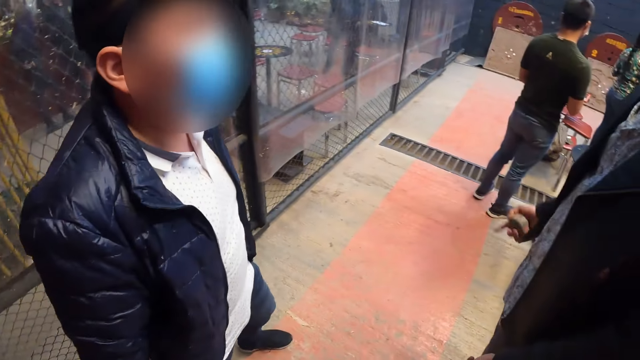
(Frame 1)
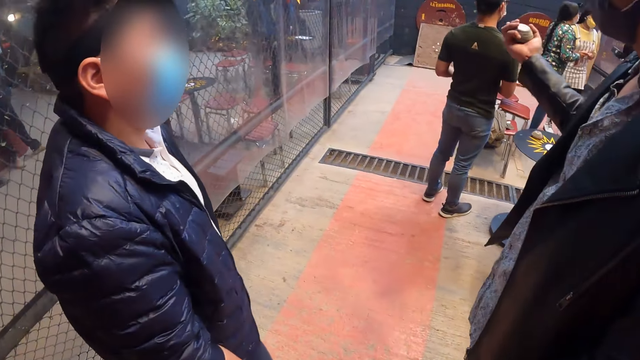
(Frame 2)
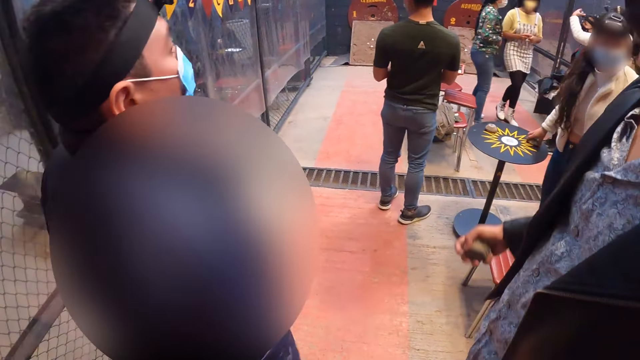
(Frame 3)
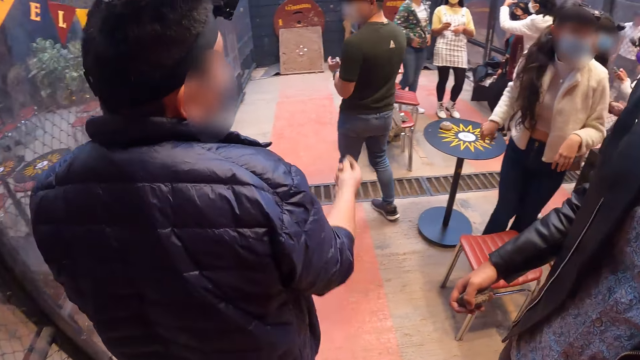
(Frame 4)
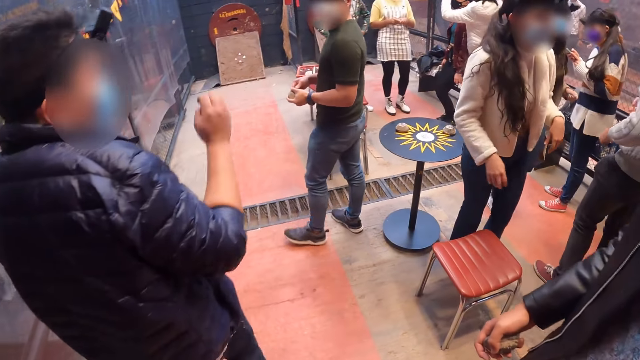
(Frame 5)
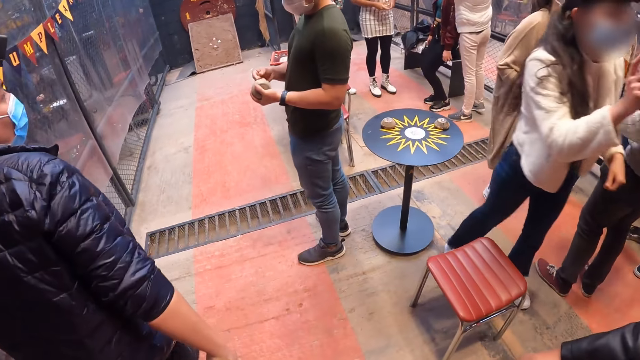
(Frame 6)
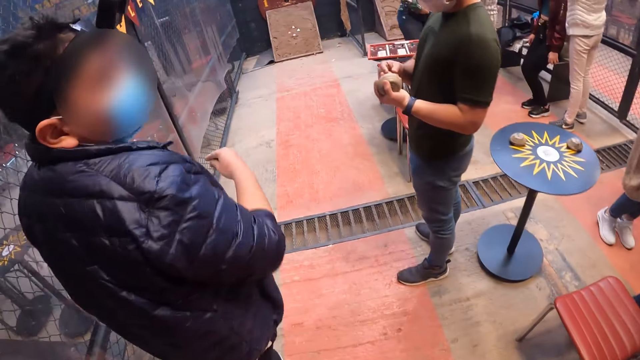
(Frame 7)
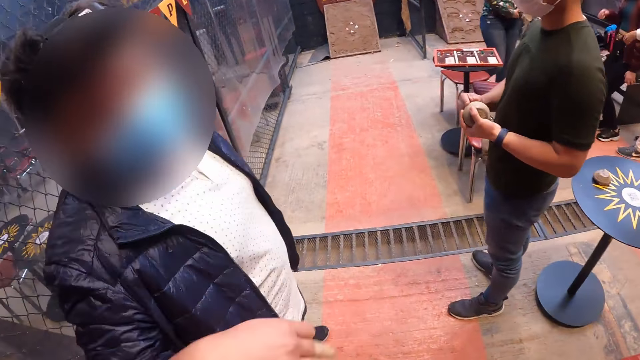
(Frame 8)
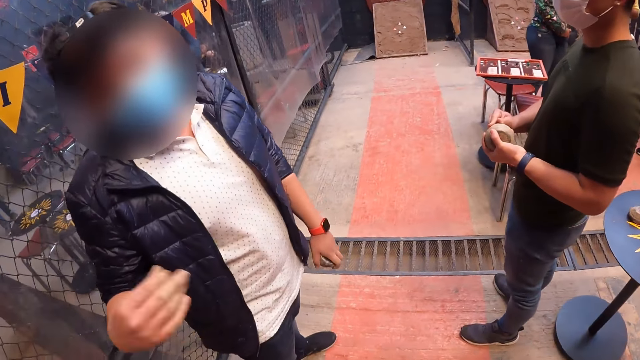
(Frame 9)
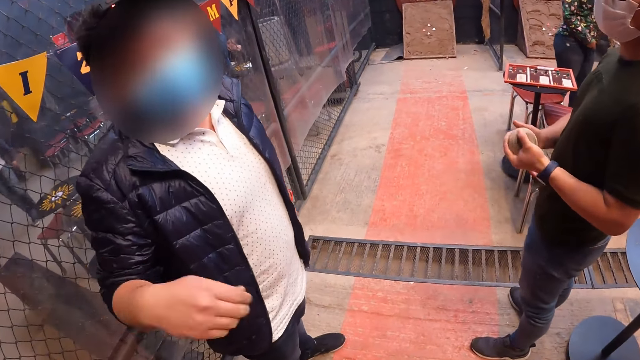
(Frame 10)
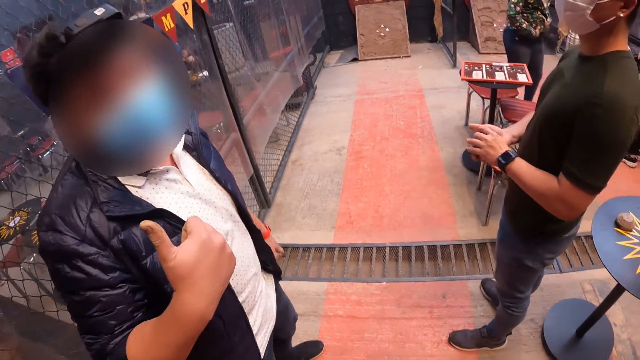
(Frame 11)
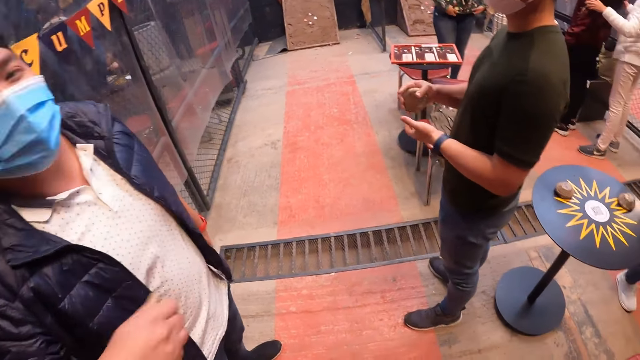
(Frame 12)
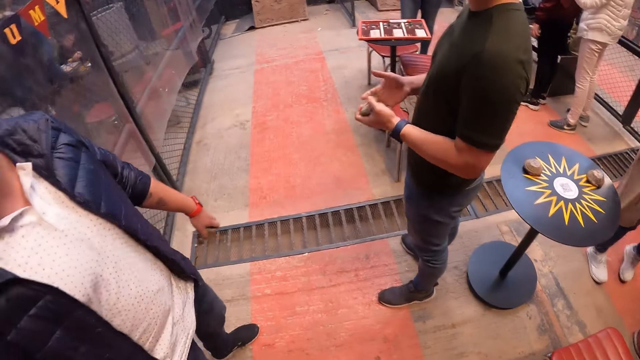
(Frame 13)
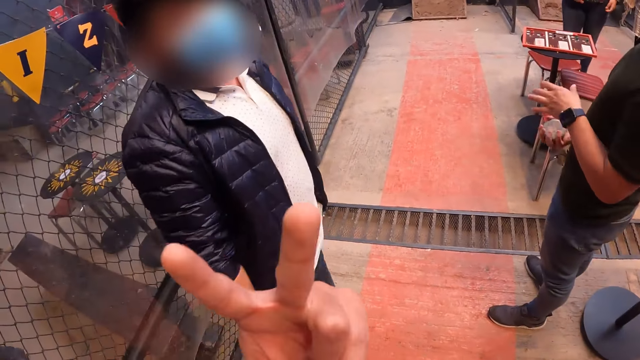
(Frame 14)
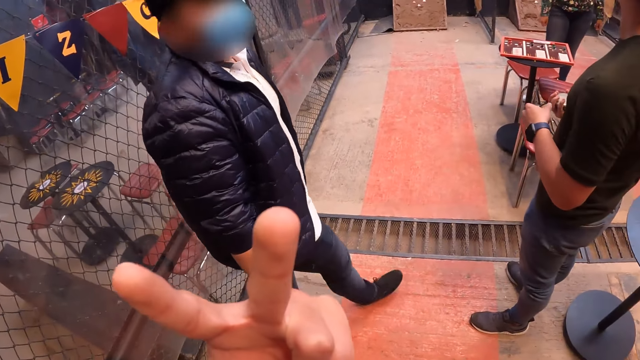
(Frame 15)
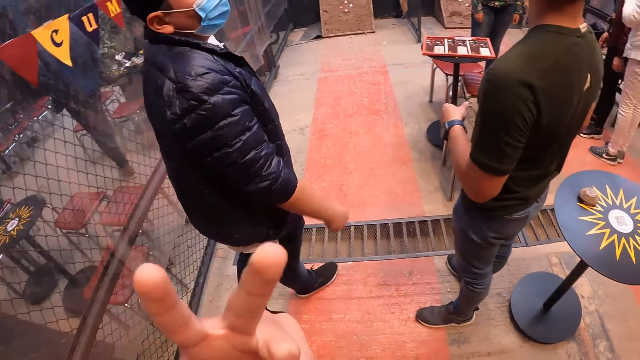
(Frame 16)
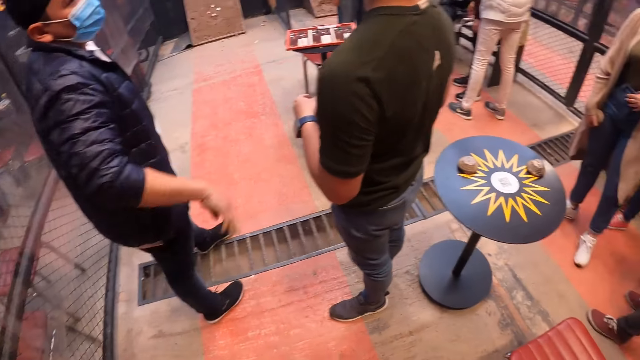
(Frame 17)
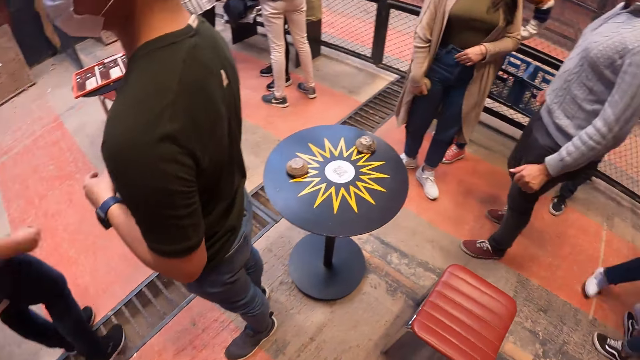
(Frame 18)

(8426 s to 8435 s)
A woman touches a metal puck on a table with her right hand. The man holds a metal puck with his left hand. The camera wearer walks around. Another man walks around and talks to the camera wearer. The first man passes the metal puck between his hands.

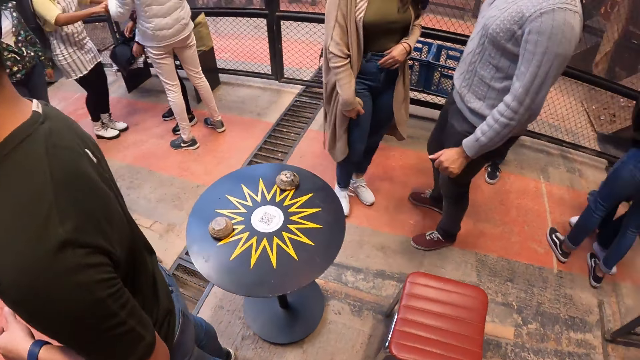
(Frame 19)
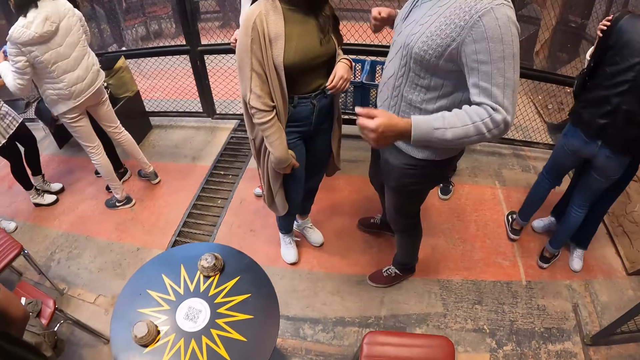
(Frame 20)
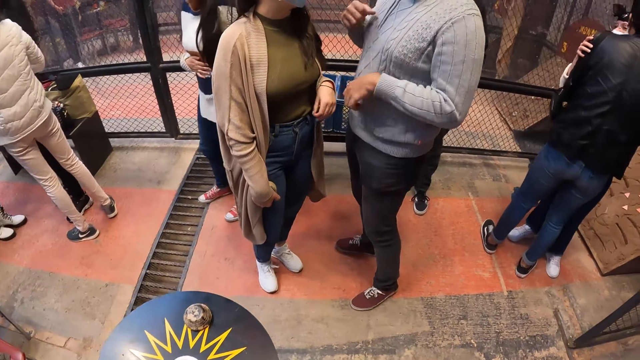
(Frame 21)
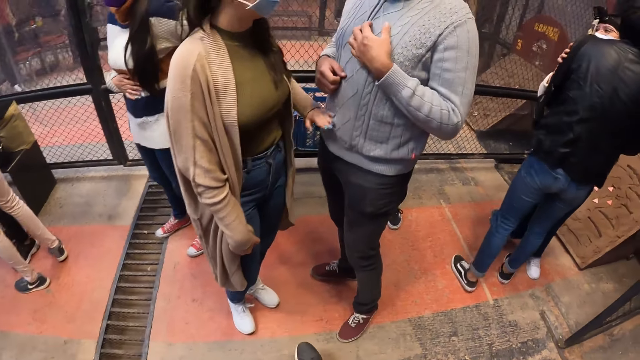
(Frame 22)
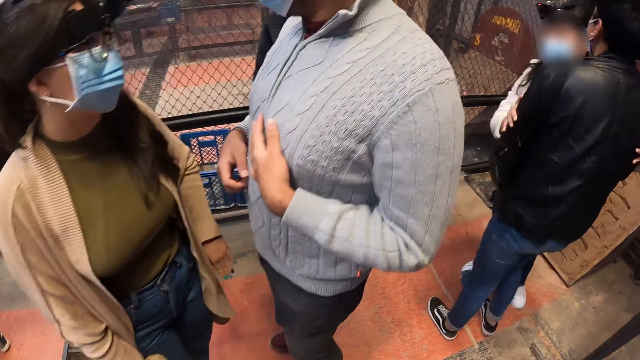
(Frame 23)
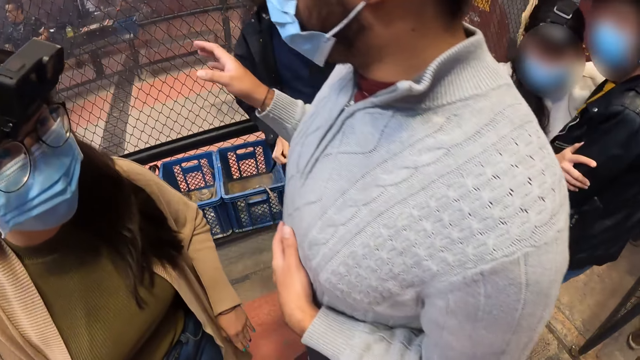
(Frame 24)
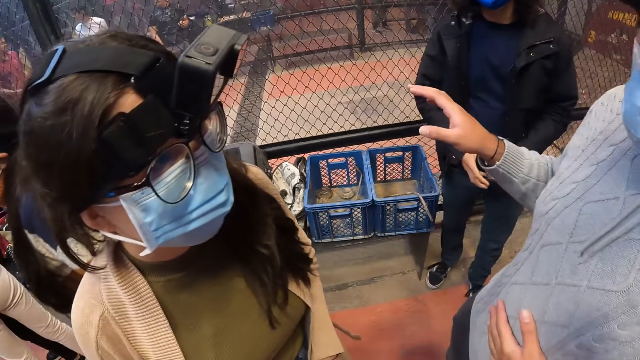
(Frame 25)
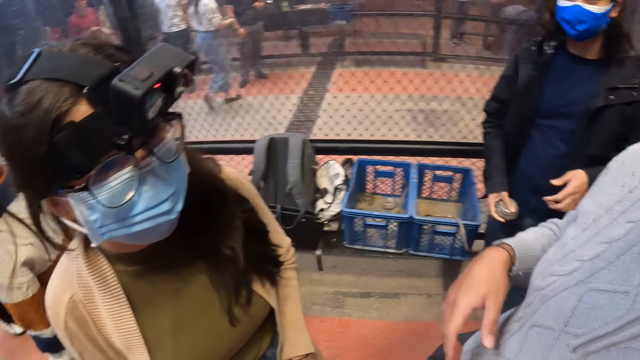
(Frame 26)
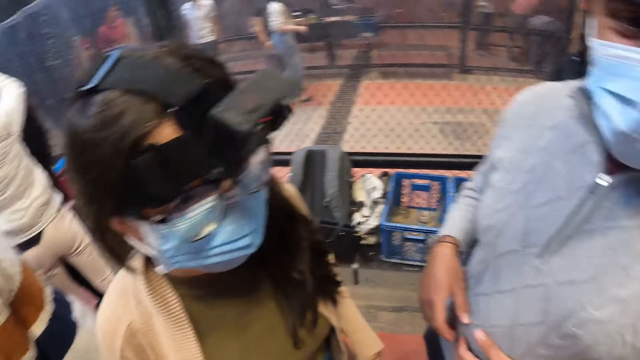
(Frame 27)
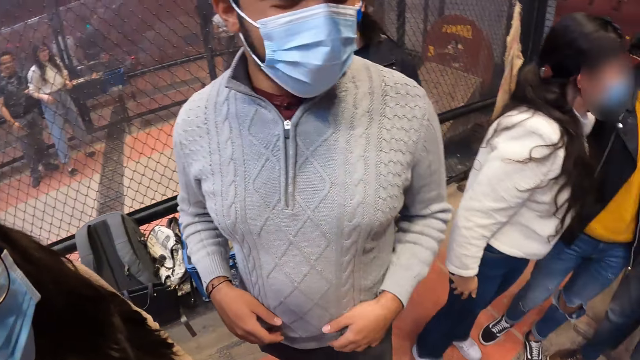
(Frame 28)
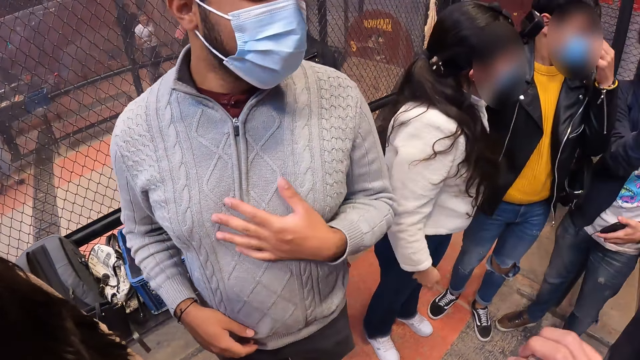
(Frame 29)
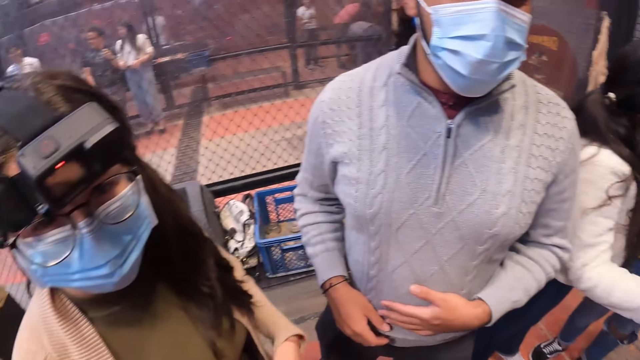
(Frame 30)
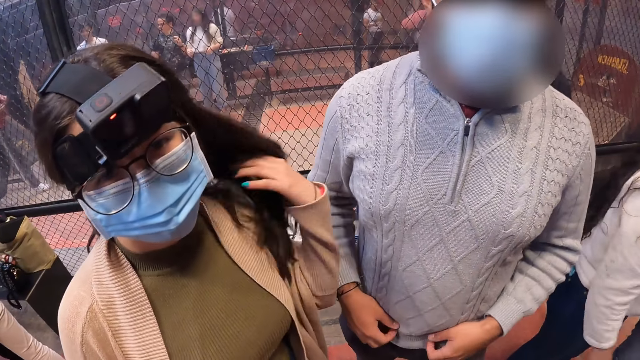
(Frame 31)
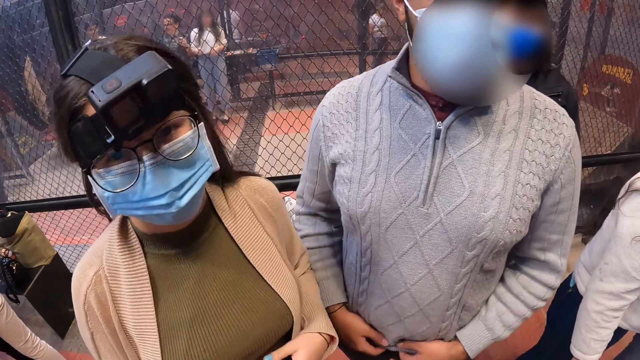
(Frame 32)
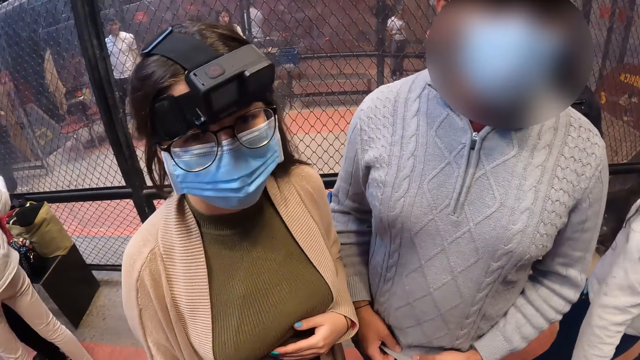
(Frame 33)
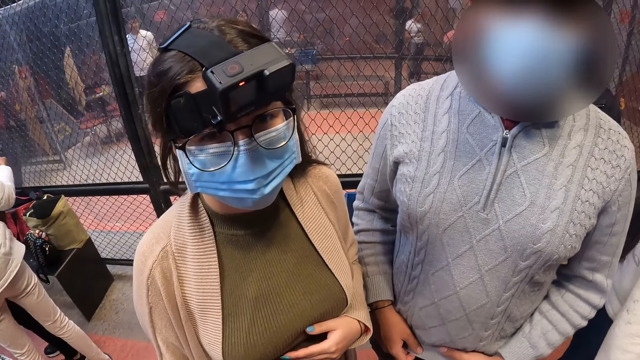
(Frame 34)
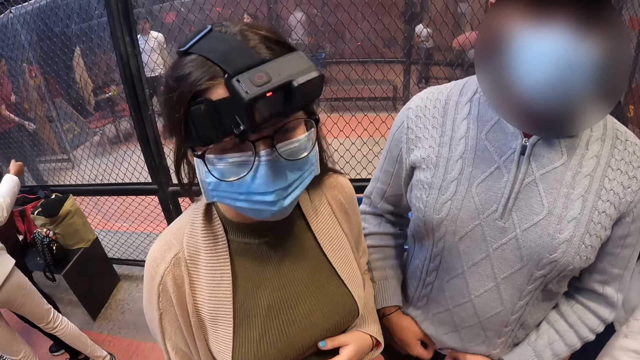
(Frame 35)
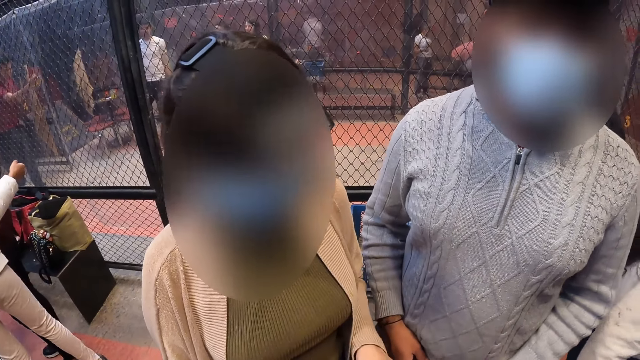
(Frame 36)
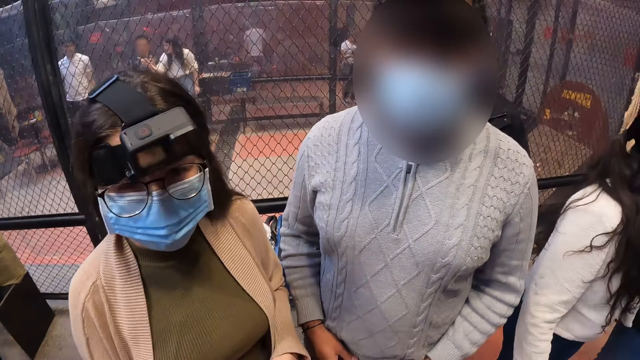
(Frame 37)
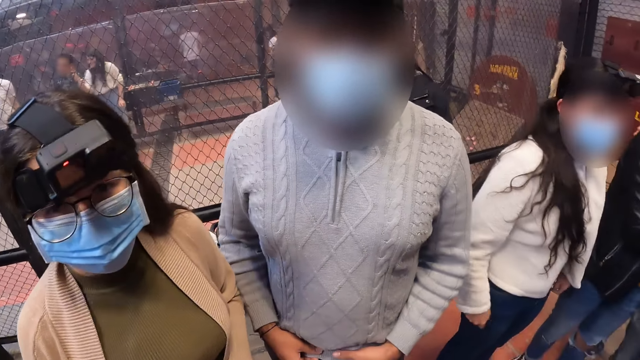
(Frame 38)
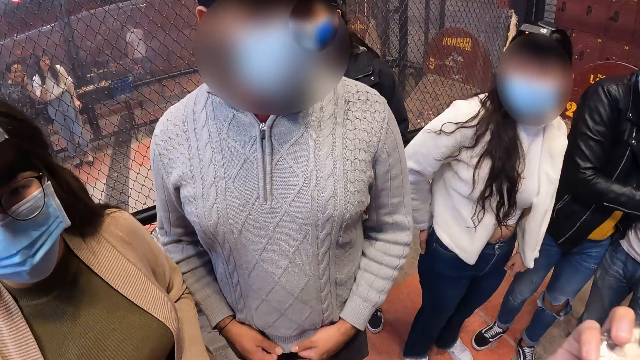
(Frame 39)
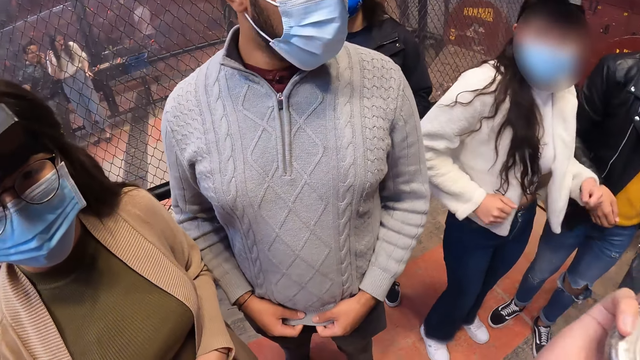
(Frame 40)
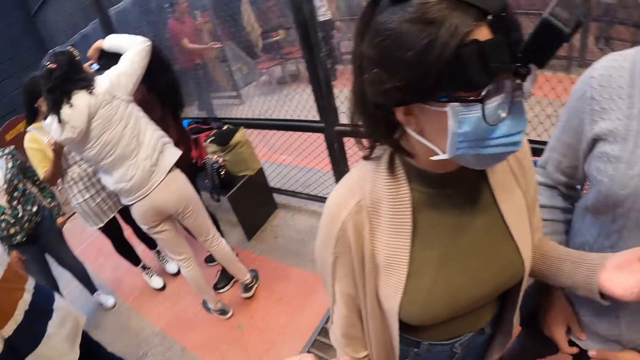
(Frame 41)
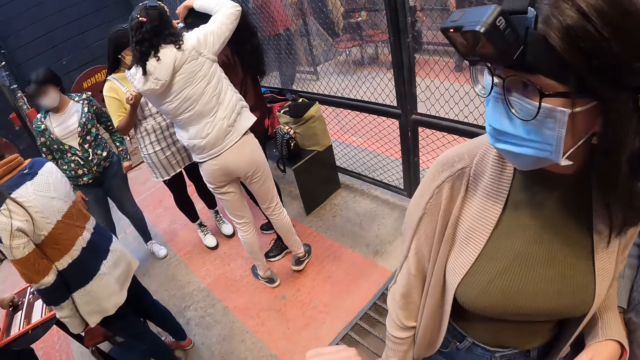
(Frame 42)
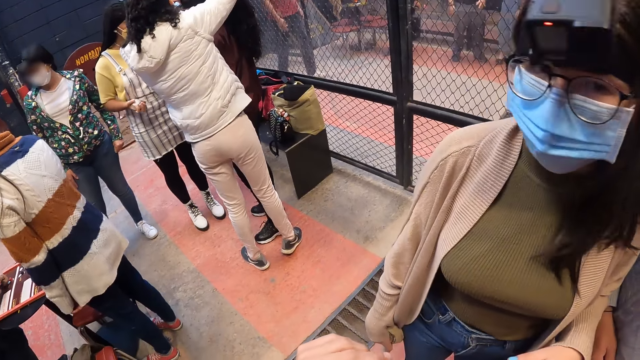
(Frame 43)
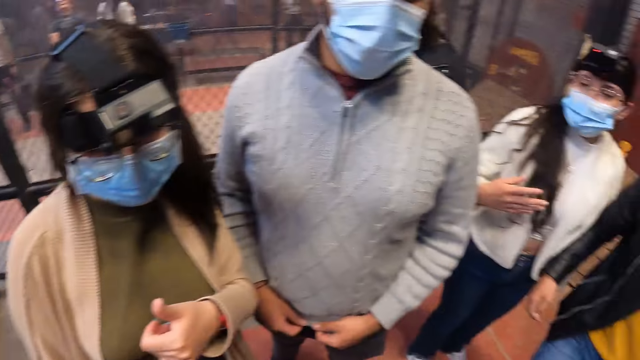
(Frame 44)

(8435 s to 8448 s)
A man holds a woman with both hands. Another man passes a metal puck between his hands. Another woman adjusts a camera strap on the head of a third woman with both hands. The camera wearer interacts with a third man and another woman. The first man adjusts a facemask on his face with his left hand. A woman talks to the camera wearer.
